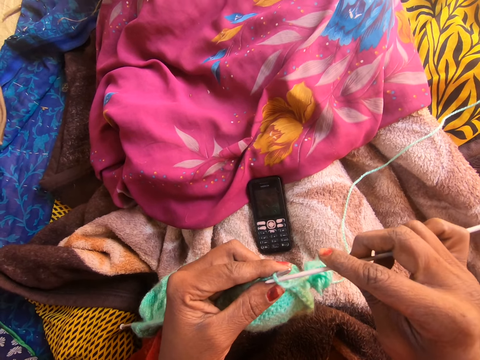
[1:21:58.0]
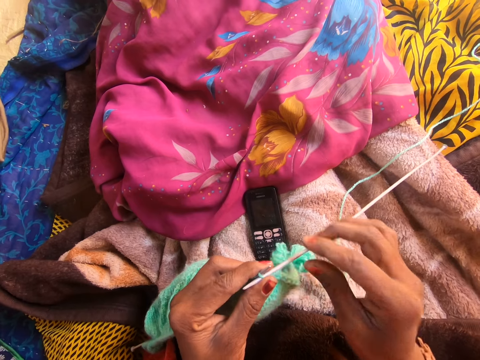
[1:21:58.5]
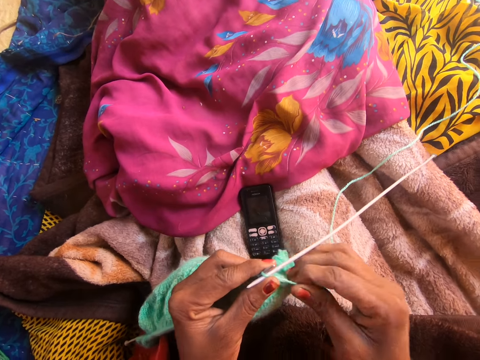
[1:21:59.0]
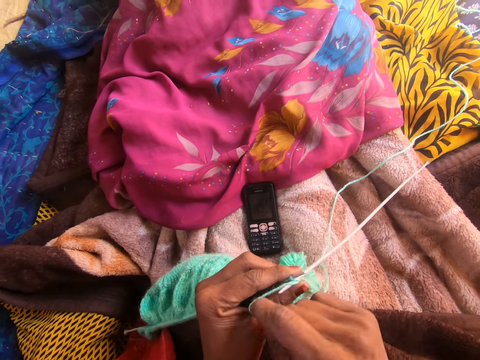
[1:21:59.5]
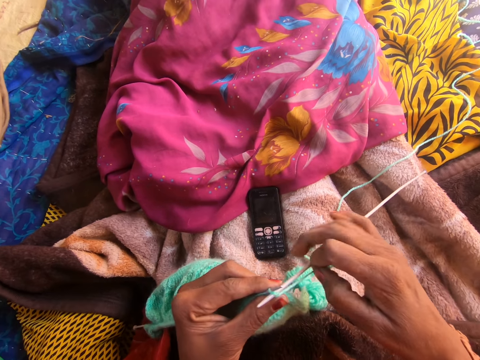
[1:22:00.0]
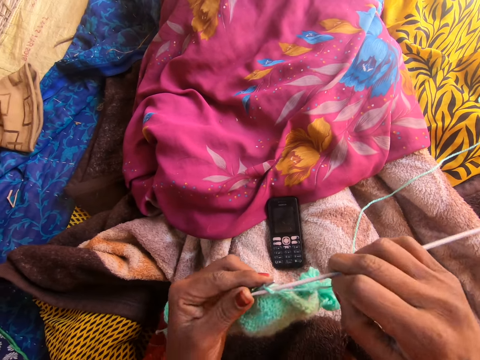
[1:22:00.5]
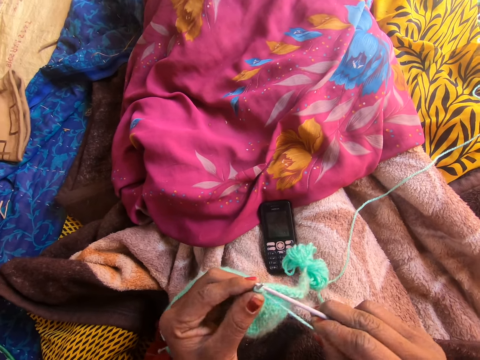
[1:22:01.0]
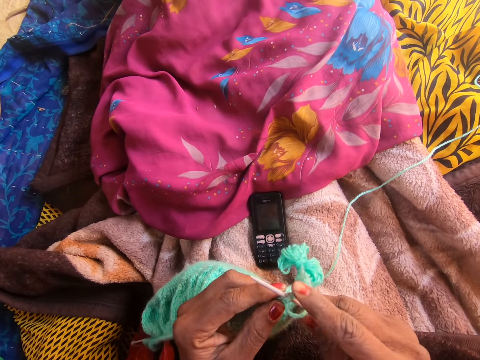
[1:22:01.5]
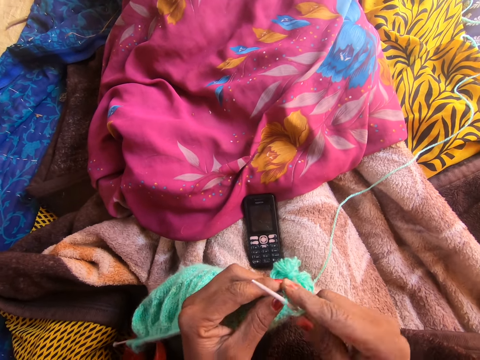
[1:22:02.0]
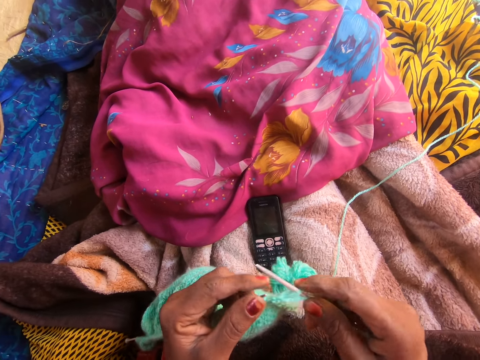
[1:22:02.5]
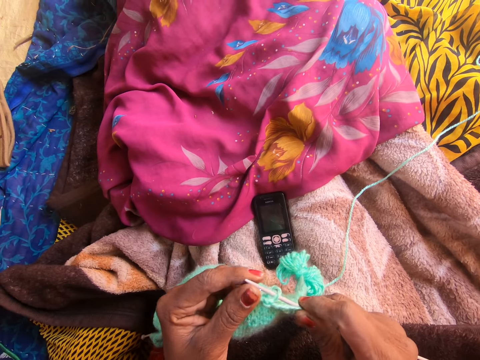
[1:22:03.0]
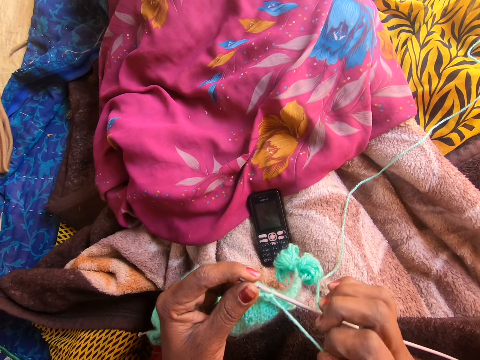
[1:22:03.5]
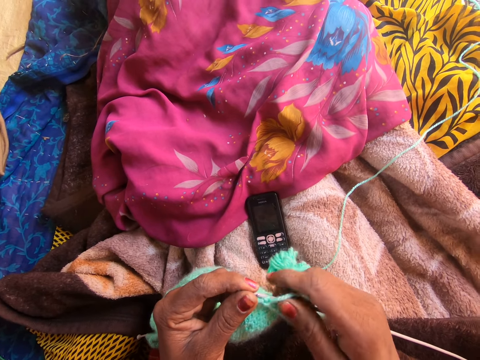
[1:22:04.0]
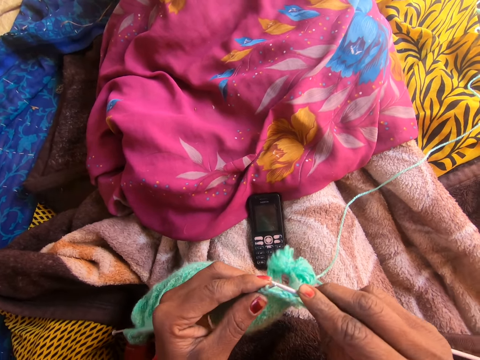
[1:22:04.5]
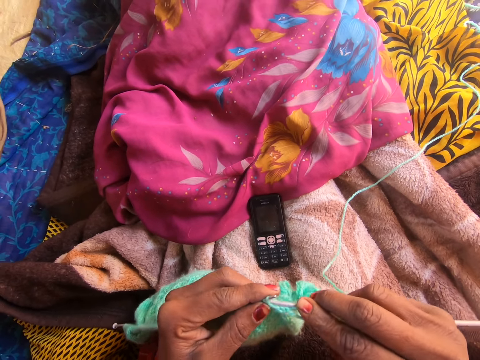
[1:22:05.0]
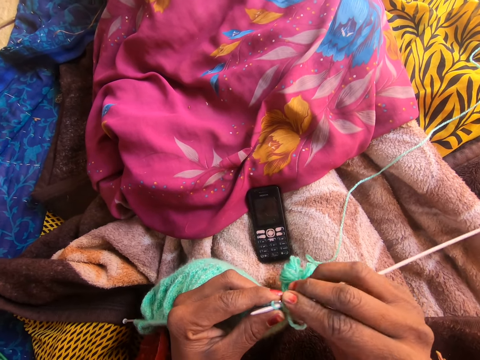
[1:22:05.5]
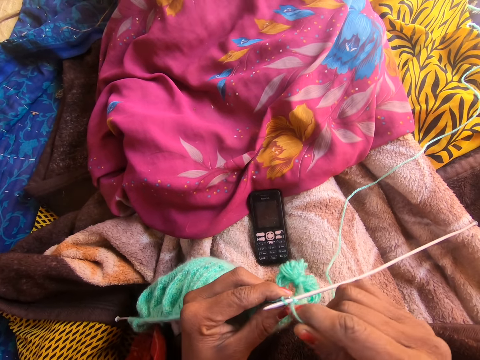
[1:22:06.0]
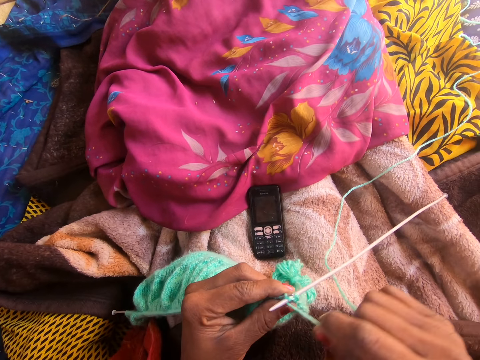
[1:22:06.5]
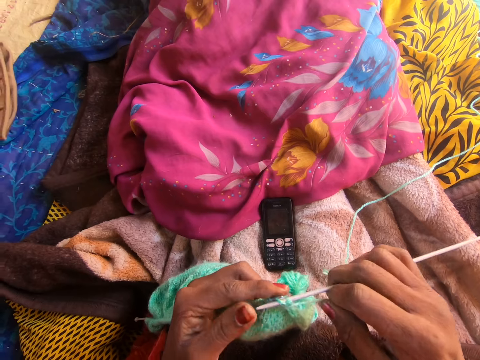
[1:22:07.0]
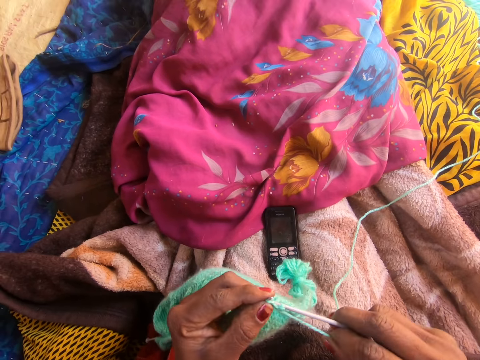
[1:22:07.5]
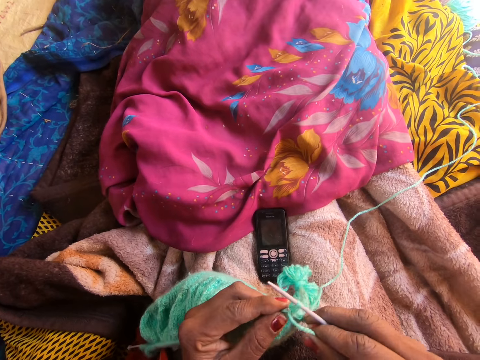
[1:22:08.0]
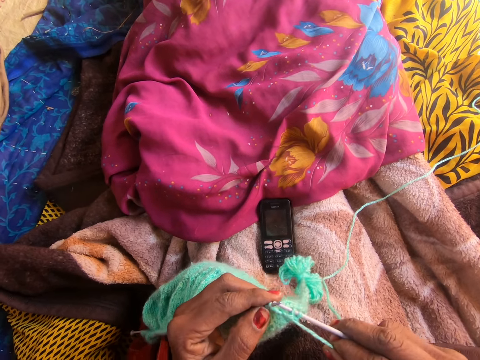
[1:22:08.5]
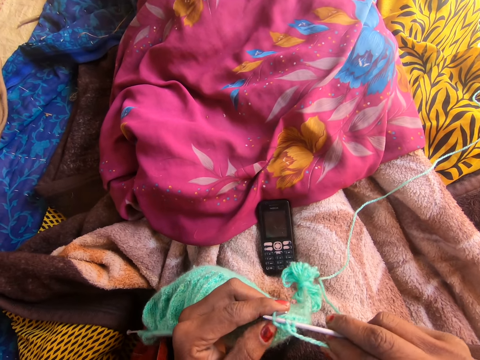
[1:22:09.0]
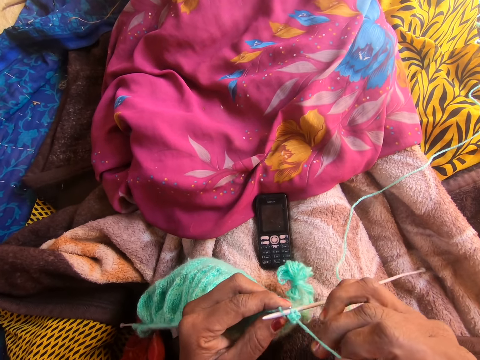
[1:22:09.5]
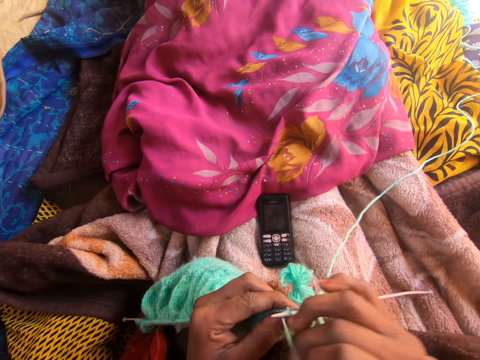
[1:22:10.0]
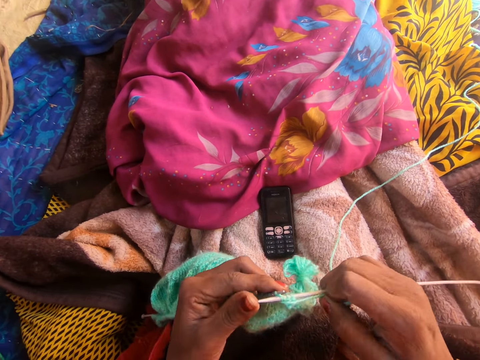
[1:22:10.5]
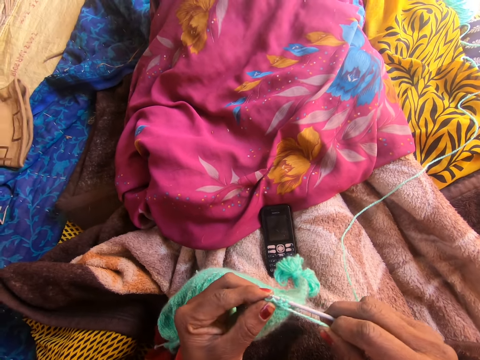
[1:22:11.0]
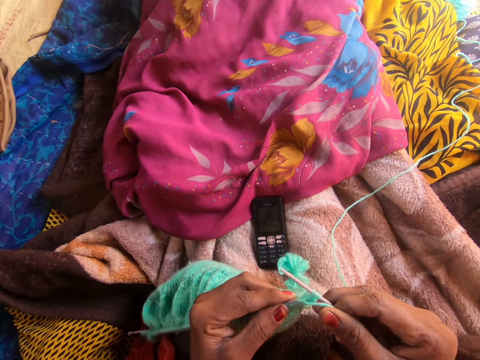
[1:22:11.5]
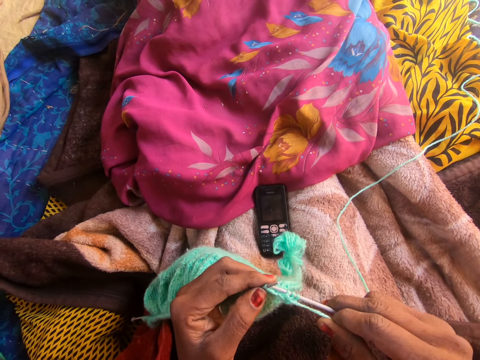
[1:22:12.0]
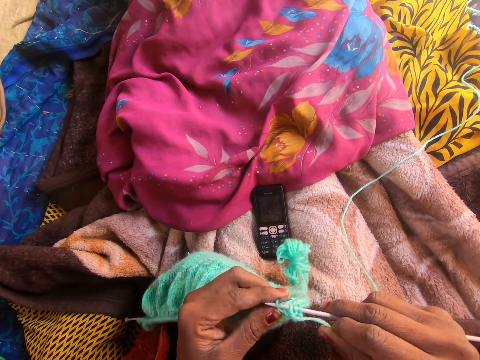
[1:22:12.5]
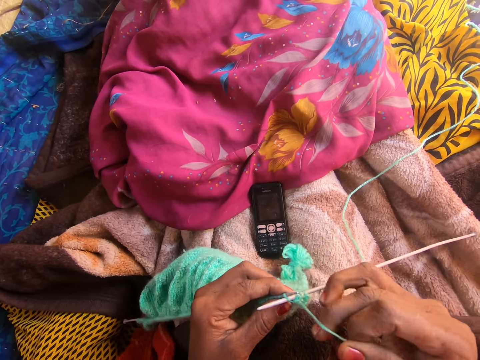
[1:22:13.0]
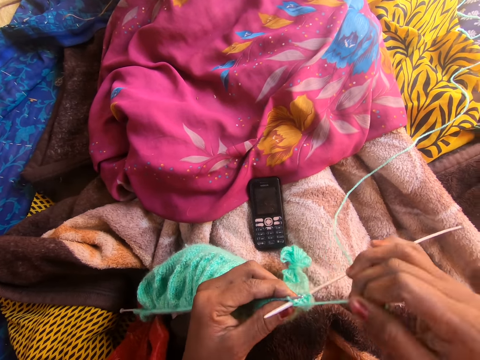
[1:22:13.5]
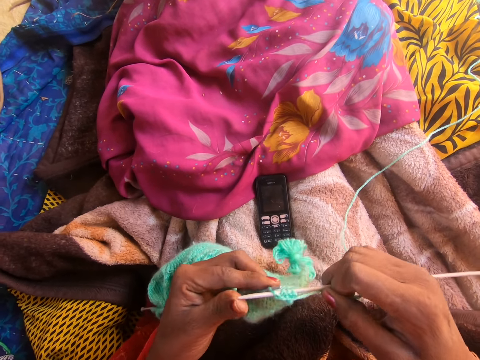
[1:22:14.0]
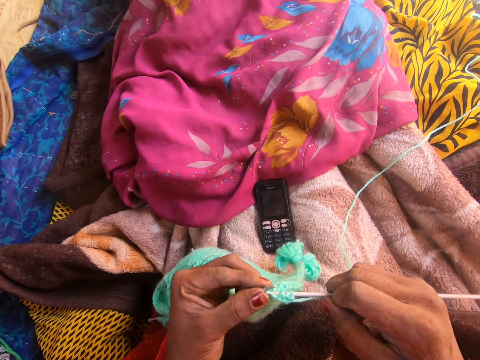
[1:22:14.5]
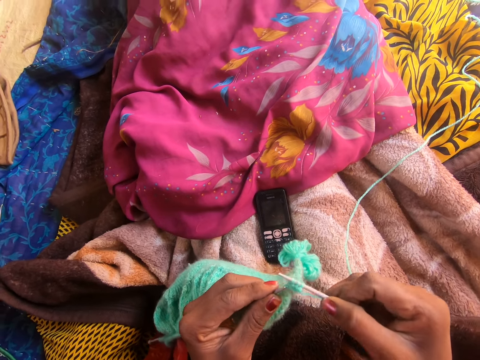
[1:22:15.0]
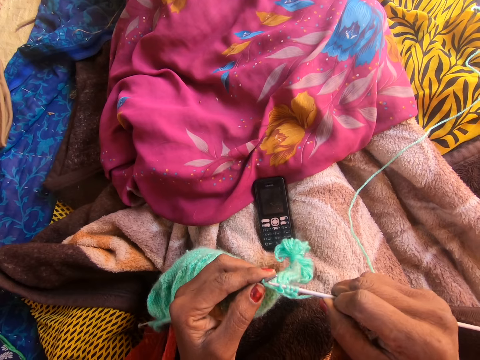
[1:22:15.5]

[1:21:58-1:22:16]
The camera wearer puts the crochet hook in the fabric. They align the thread. They crochet the fabric. They hold the crochet hook with the left hand. They pull the crochet. They pick up the crochet. They crochet the fabric. They align the thread. They crochet the fabric. They align the thread. They crochet the fabric. They align the thread. They crochet the fabric.

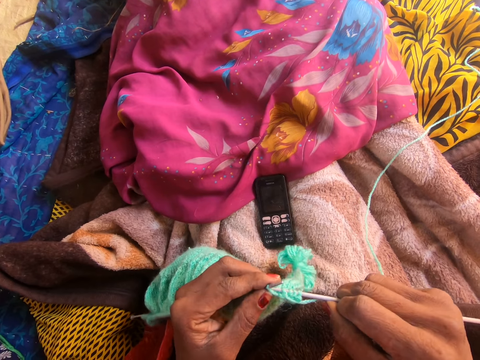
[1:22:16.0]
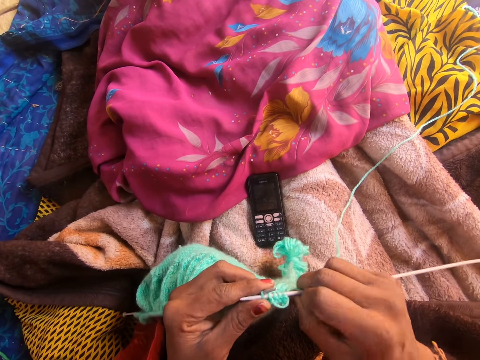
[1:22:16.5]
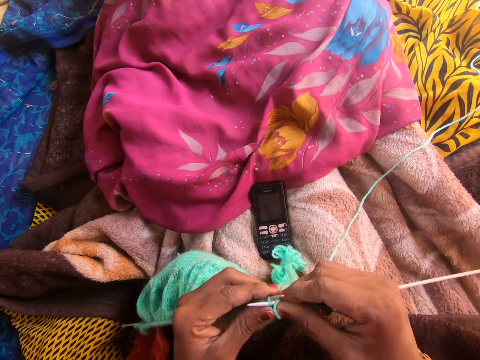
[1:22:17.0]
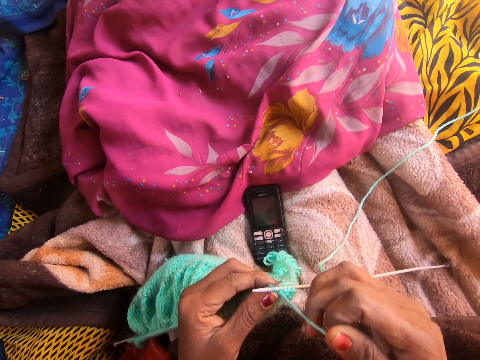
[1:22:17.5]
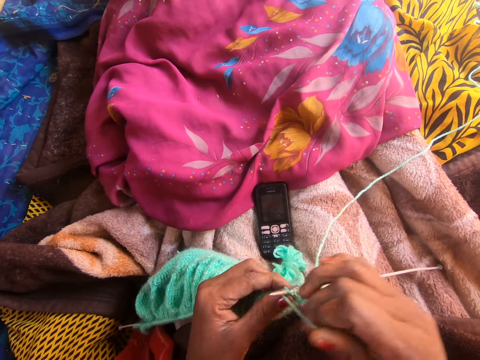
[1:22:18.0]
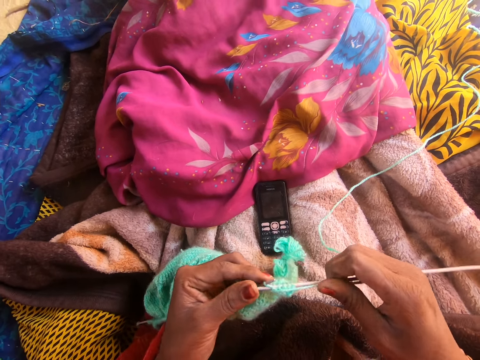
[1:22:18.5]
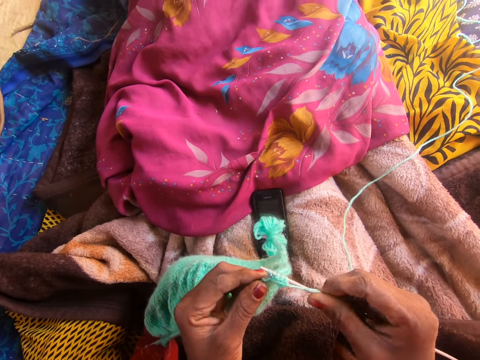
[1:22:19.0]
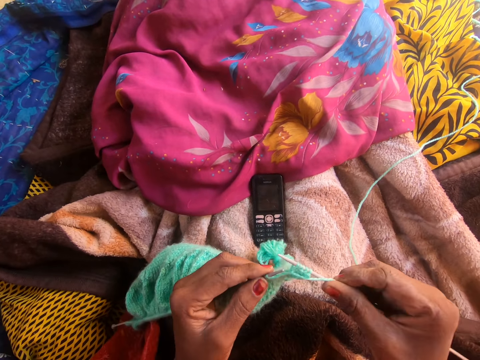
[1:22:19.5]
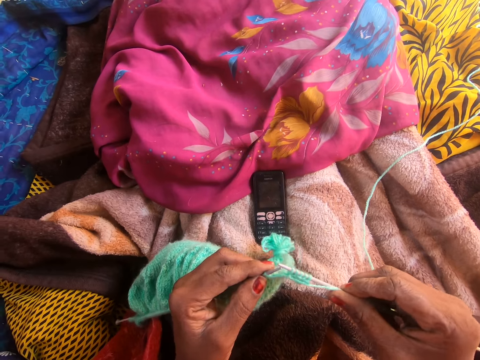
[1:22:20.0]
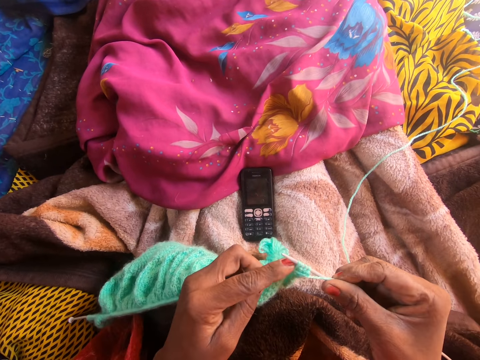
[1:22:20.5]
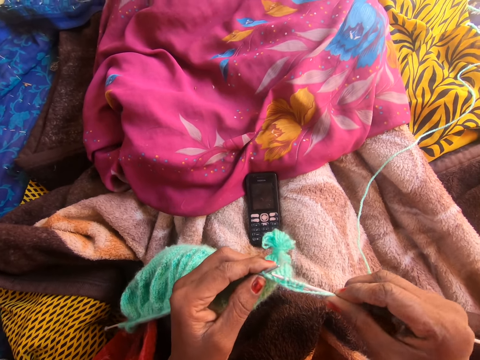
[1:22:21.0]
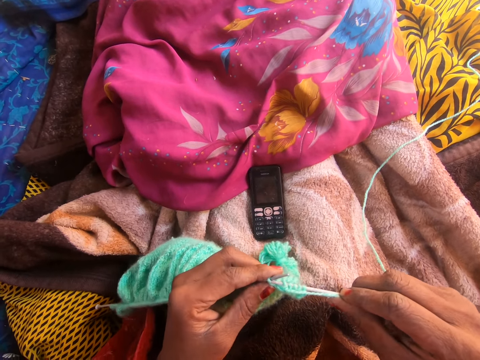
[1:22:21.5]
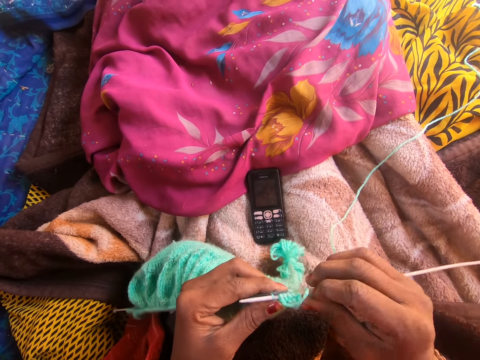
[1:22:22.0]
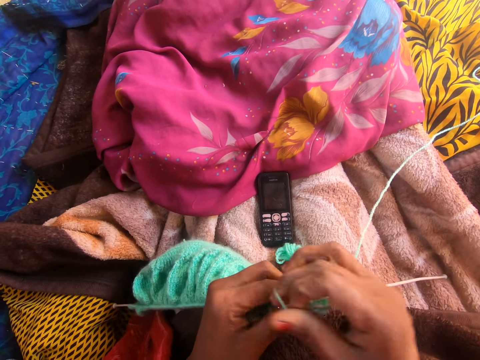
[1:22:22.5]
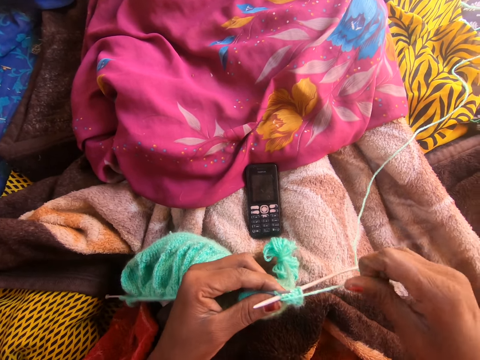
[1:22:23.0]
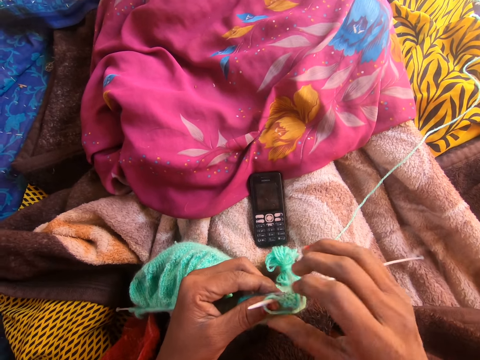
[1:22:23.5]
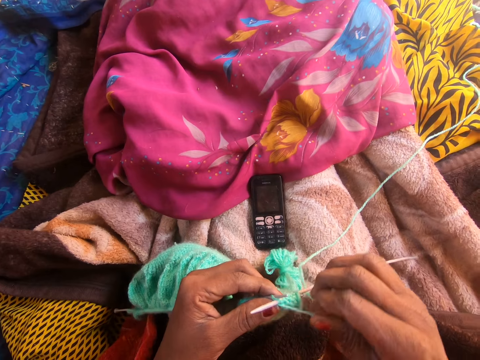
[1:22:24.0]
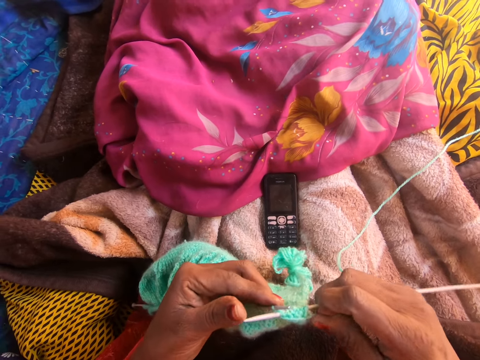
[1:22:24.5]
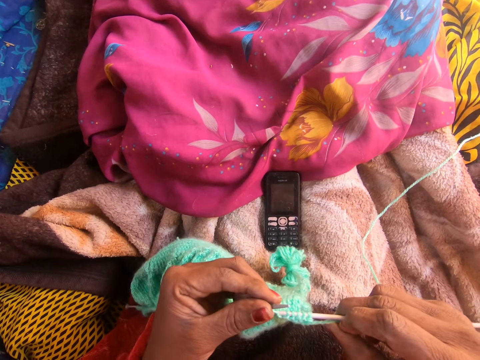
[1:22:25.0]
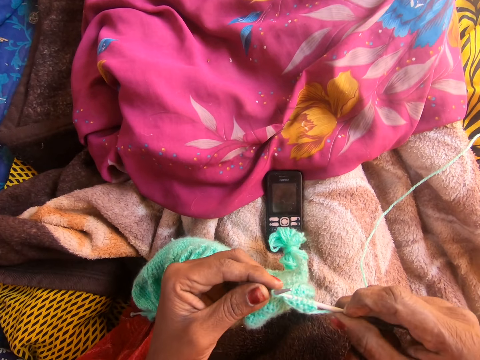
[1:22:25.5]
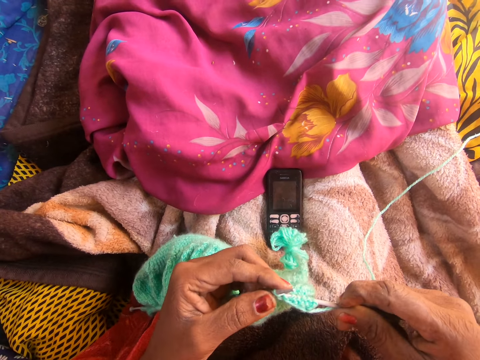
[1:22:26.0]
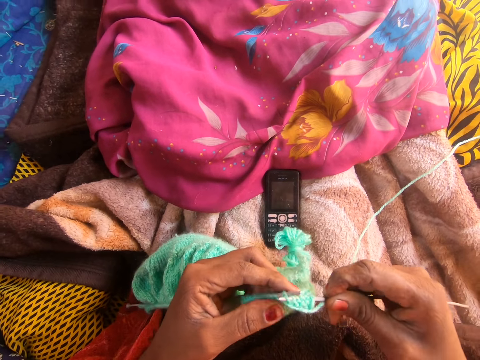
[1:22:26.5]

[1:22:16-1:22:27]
The camera wearer aligns the thread. They crochet the fabric. They align the thread. They unhand the thread. They hold the thread. They pick up the crochet hook. They crochet the fabric.
